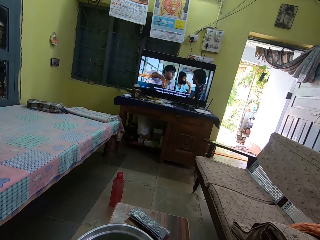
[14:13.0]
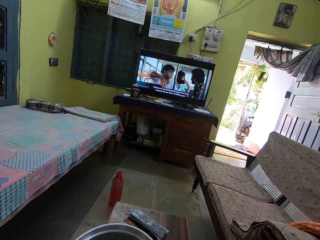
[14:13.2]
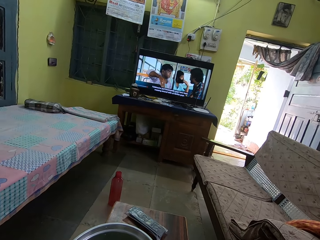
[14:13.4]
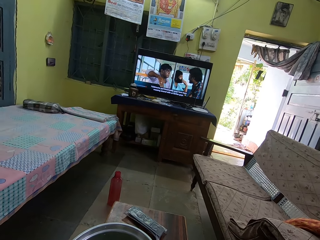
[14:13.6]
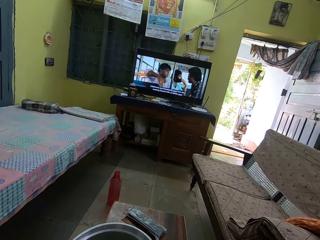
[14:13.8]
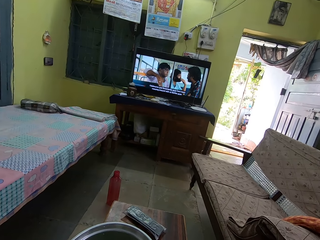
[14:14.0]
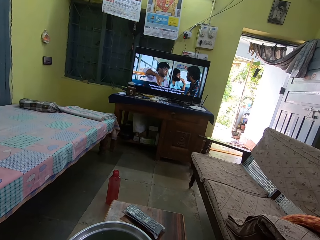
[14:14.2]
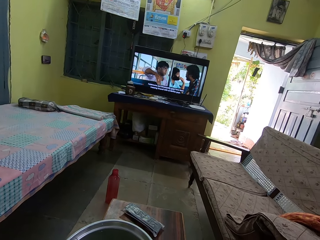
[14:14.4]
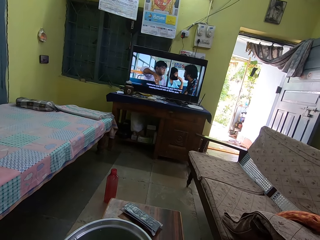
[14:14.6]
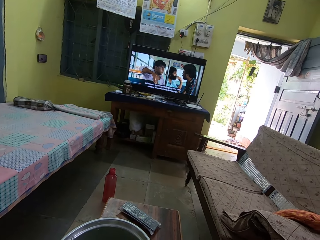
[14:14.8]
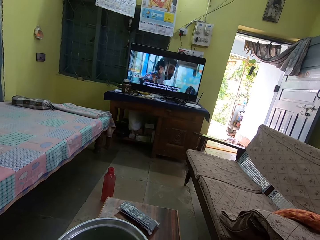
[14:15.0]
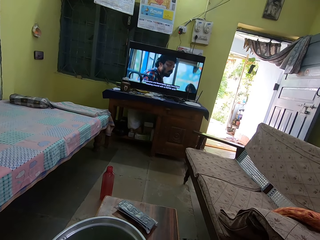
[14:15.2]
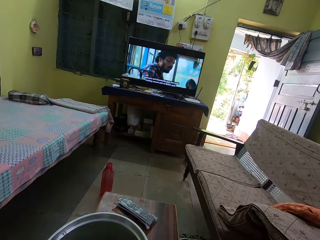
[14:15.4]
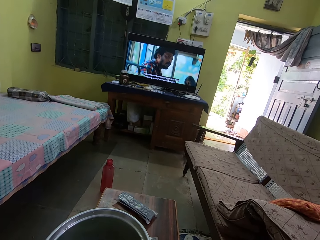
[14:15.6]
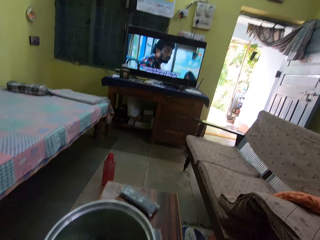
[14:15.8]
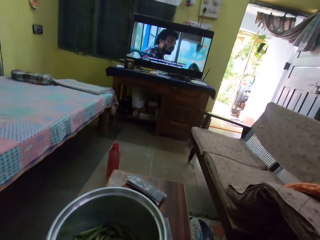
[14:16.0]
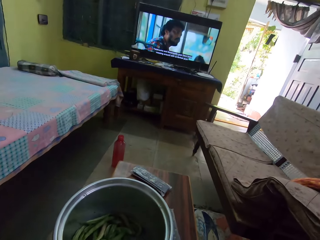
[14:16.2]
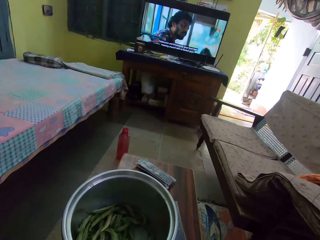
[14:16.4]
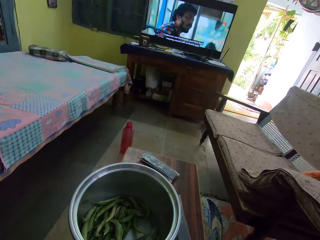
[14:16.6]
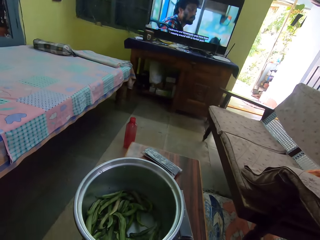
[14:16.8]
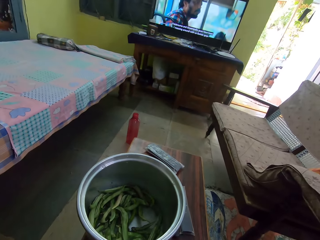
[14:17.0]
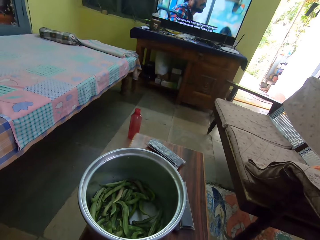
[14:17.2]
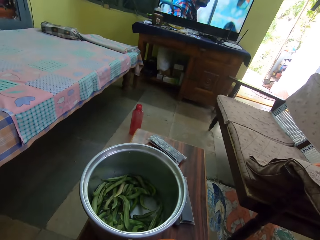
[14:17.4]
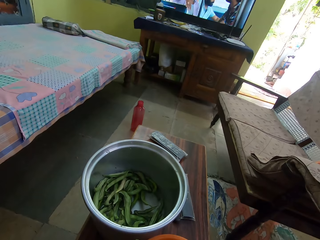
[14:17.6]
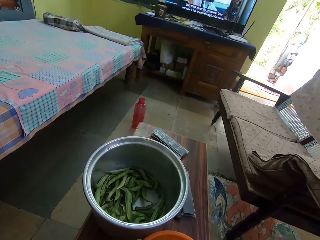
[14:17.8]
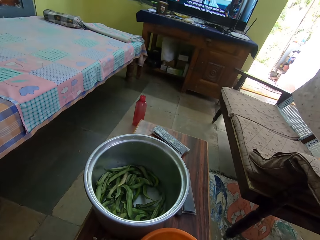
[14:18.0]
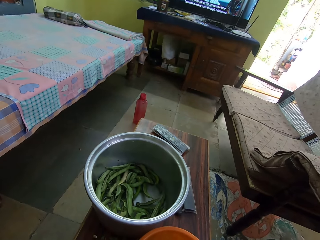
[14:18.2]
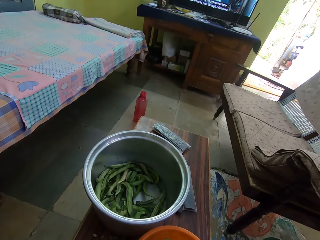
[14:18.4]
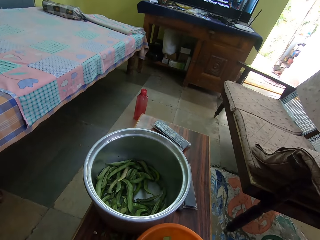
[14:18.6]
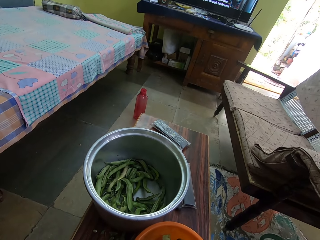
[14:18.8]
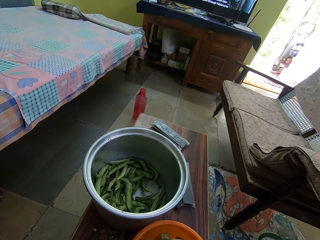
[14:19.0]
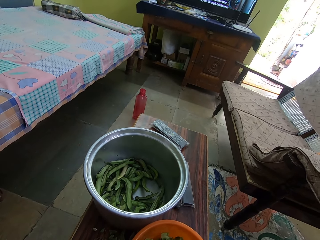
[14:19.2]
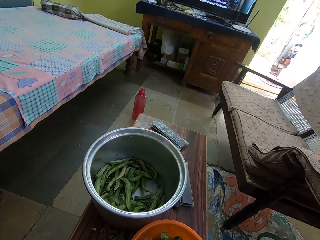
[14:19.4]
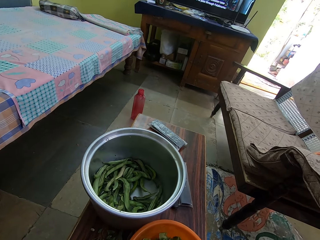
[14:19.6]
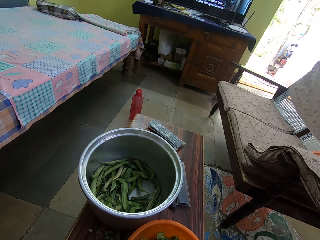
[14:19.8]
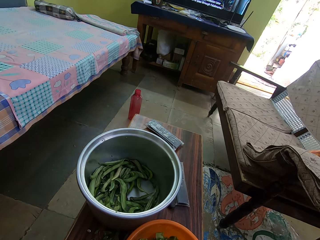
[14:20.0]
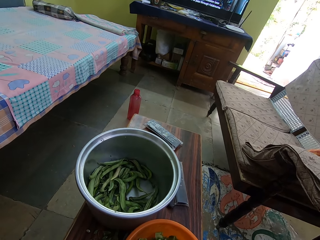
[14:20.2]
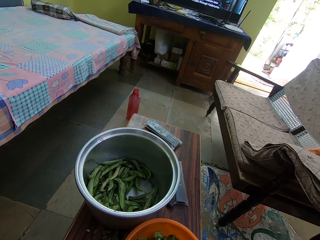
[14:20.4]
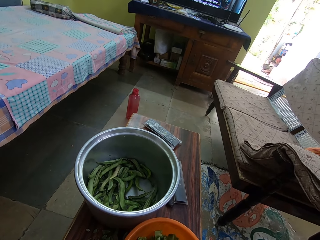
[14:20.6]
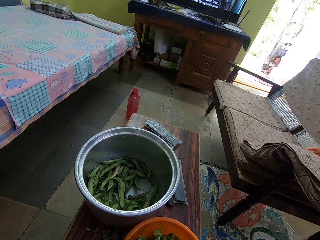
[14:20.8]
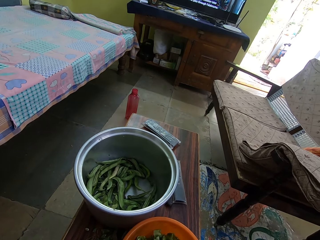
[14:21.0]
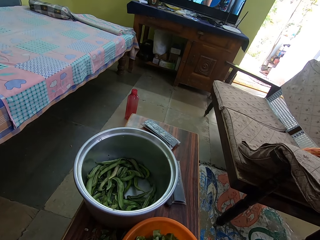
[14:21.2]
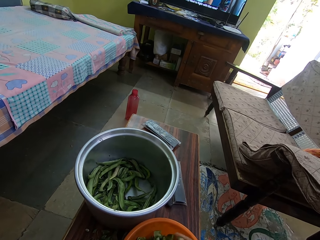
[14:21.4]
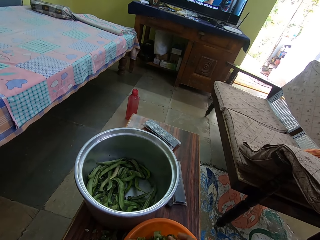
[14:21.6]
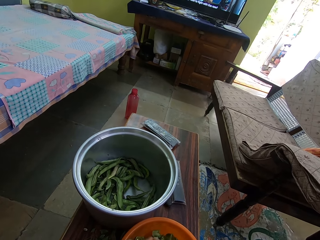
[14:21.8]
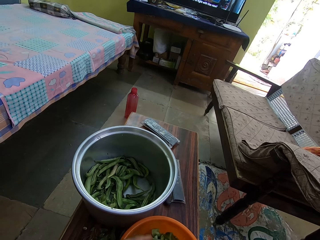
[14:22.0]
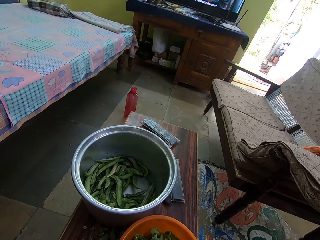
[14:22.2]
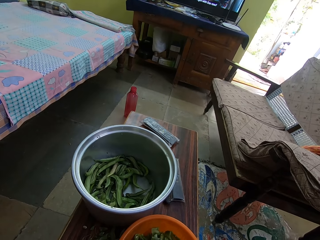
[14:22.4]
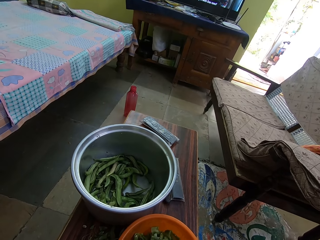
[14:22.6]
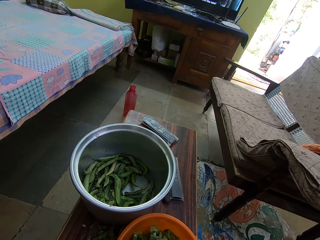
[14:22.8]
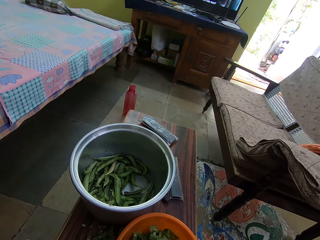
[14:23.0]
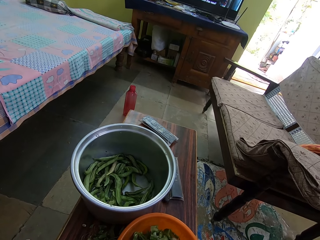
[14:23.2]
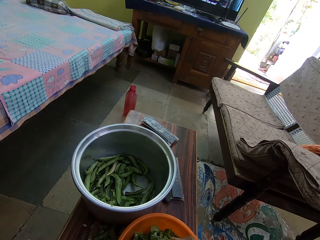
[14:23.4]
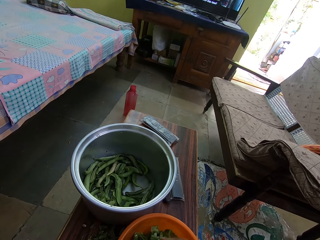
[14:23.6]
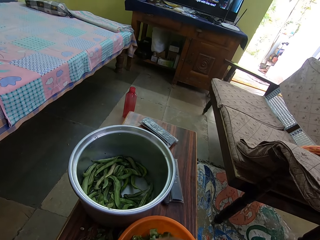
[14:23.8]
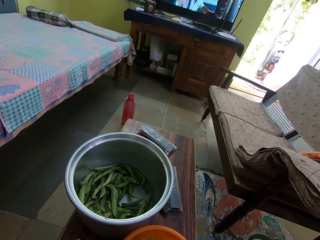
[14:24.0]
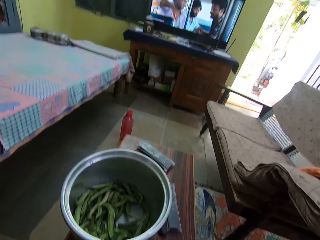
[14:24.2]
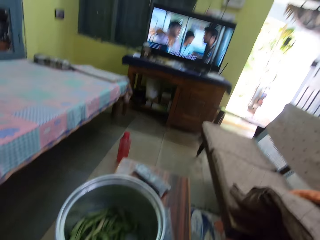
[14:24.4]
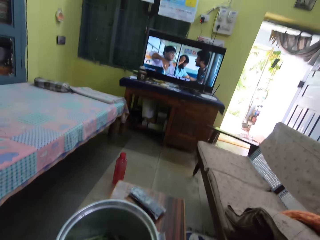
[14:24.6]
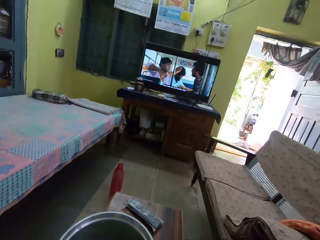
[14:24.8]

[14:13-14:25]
The camera wearer stares at the bowl. They peel green beans. They move the hands.

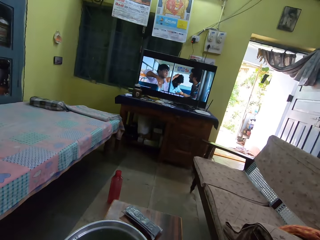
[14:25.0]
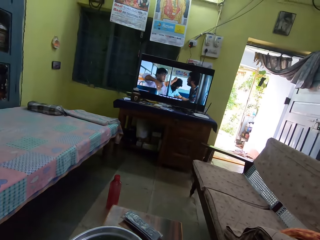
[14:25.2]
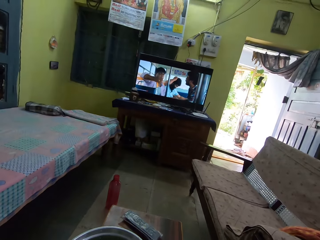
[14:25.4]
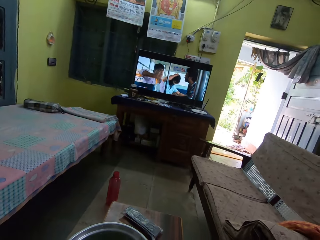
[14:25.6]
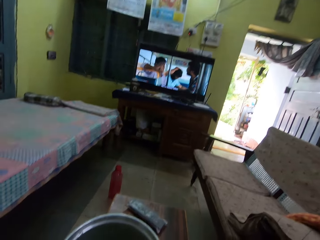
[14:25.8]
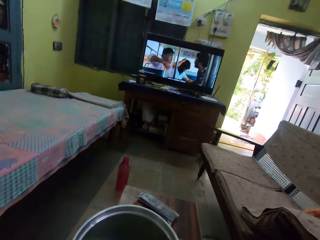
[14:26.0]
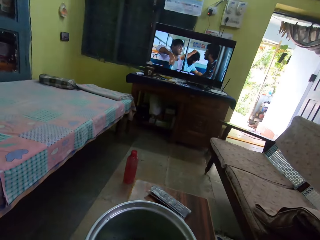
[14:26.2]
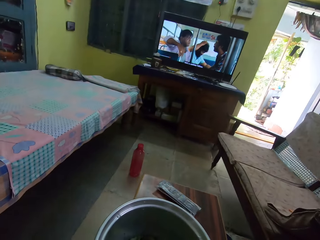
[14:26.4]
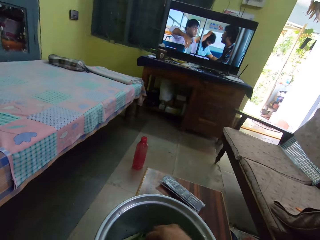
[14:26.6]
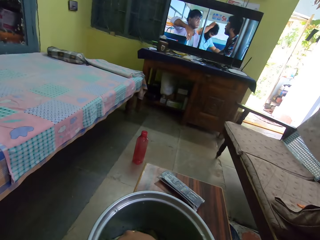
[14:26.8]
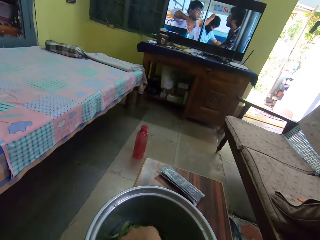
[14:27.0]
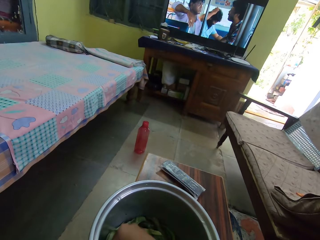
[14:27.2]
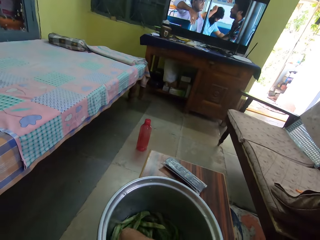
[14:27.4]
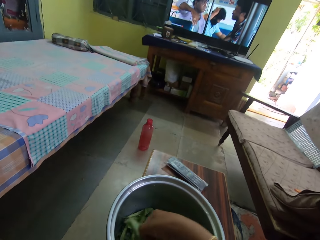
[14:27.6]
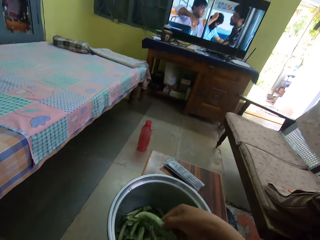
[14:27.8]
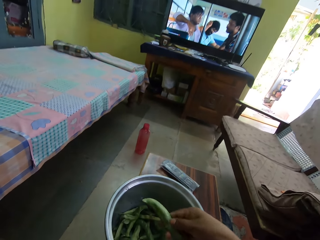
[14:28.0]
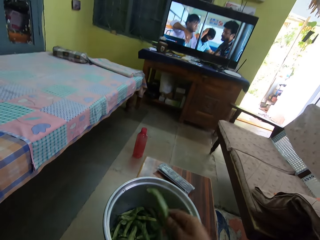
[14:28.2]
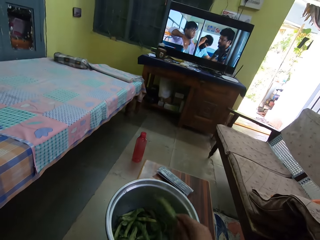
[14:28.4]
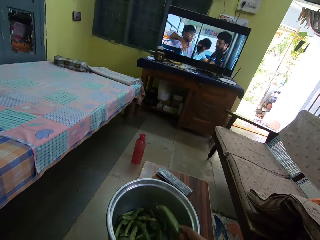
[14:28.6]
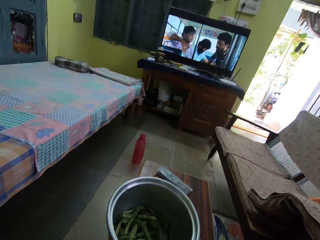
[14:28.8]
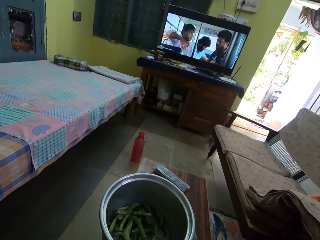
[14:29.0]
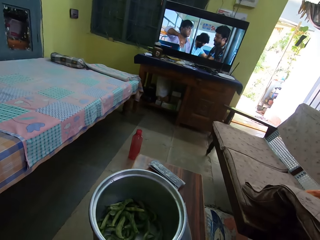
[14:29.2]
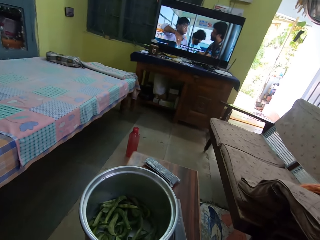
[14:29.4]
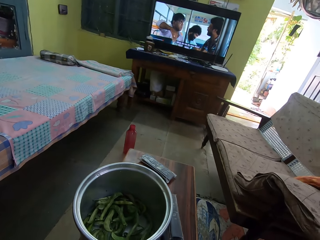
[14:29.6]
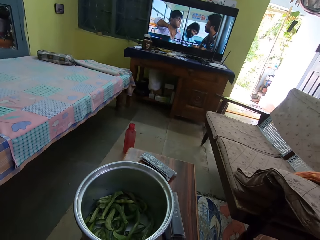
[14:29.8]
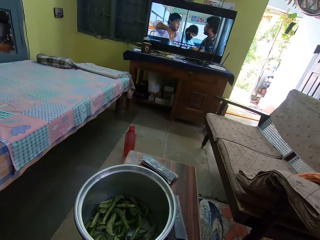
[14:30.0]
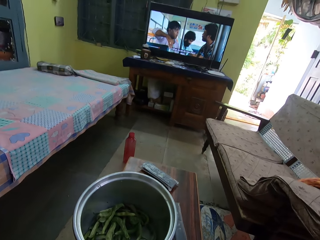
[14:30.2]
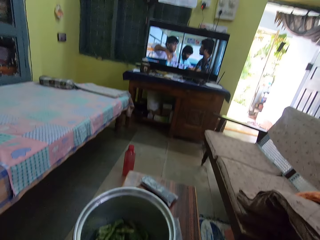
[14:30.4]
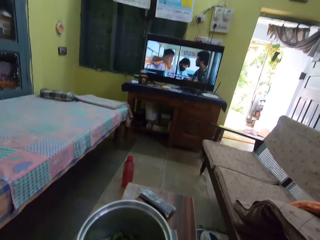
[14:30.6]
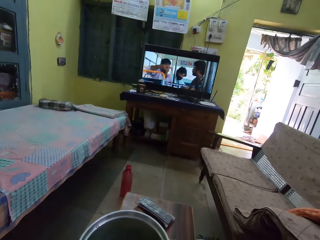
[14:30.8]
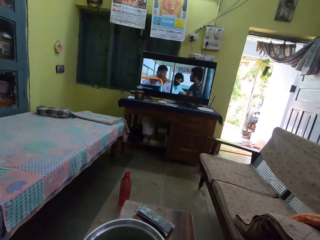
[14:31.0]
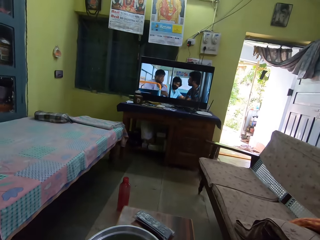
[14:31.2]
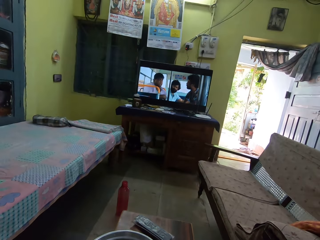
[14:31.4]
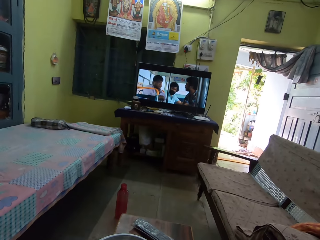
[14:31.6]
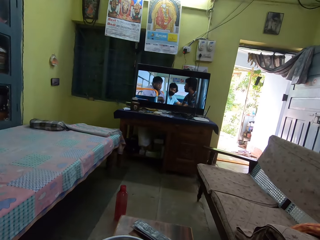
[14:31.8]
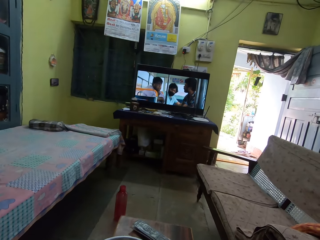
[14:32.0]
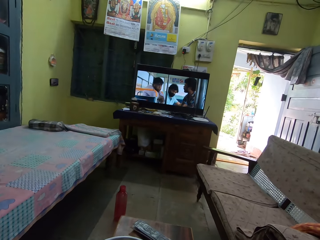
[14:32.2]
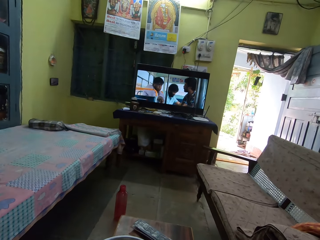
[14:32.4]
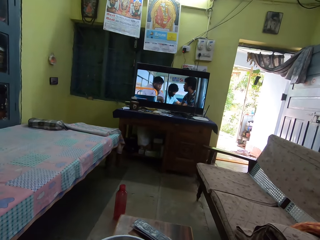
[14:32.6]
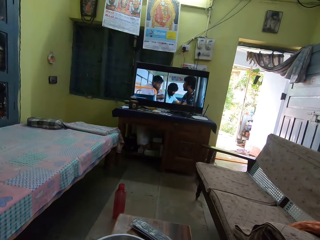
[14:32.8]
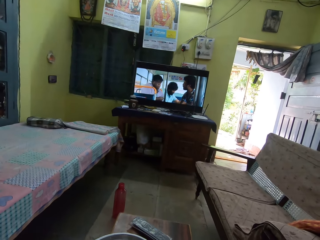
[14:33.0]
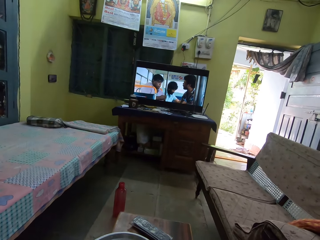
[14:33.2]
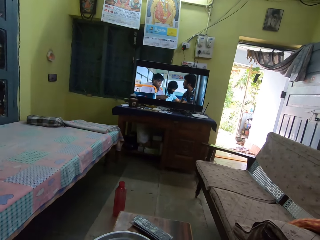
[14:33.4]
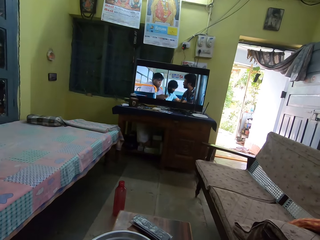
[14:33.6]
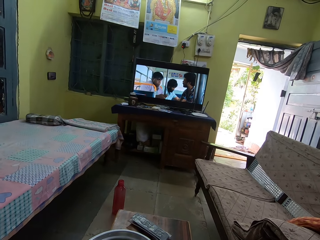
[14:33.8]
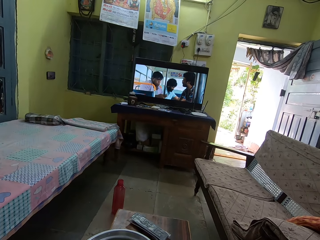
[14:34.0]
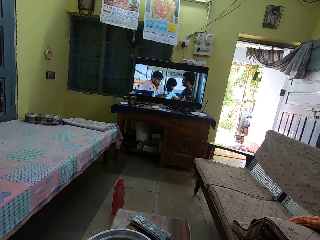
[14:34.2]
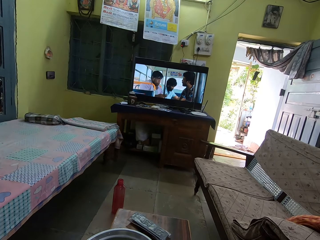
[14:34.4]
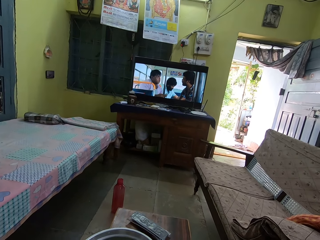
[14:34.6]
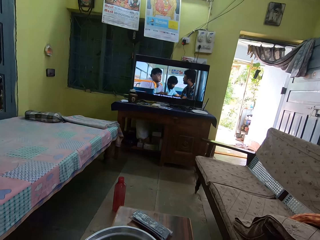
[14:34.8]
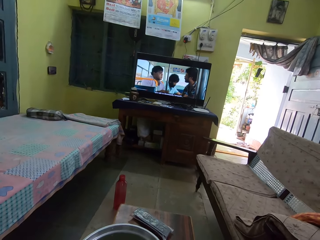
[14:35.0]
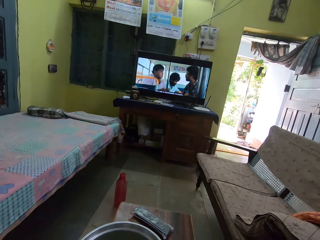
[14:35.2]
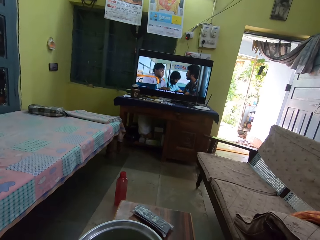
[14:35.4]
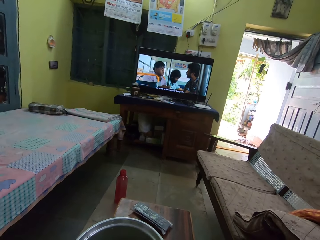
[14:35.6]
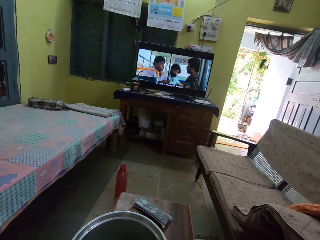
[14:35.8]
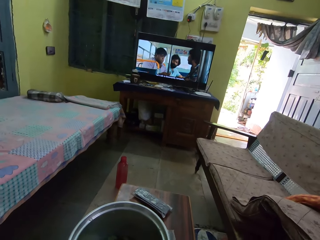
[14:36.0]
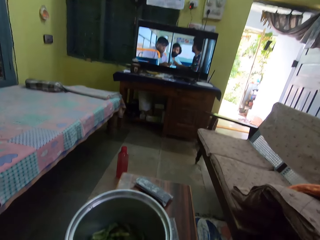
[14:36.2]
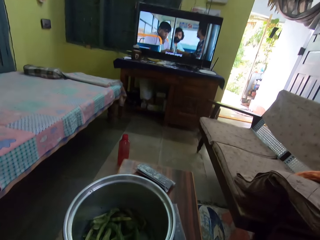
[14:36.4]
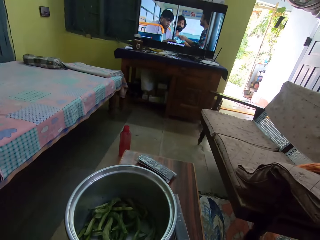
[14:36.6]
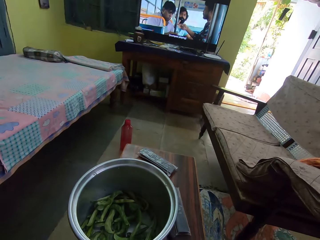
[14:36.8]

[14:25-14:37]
The camera wearer stares at the television. They look around. They pick green beans. They peel the green beans. They stare at the television.
